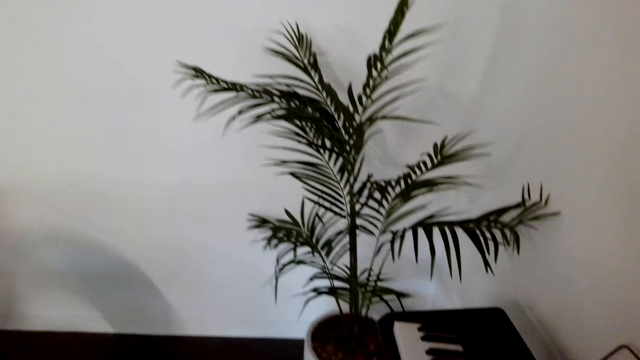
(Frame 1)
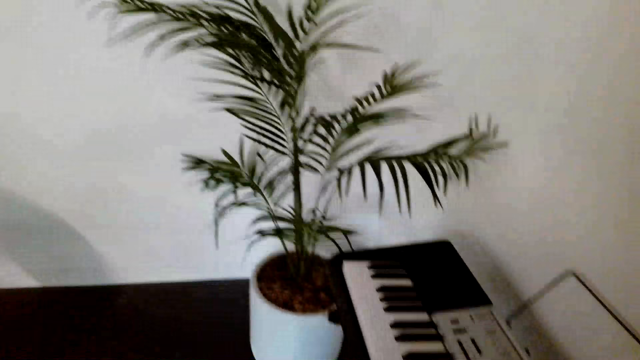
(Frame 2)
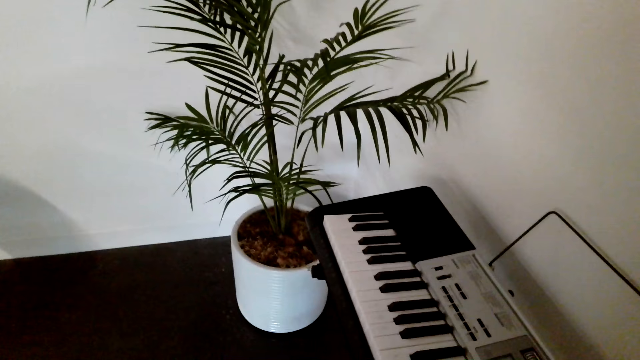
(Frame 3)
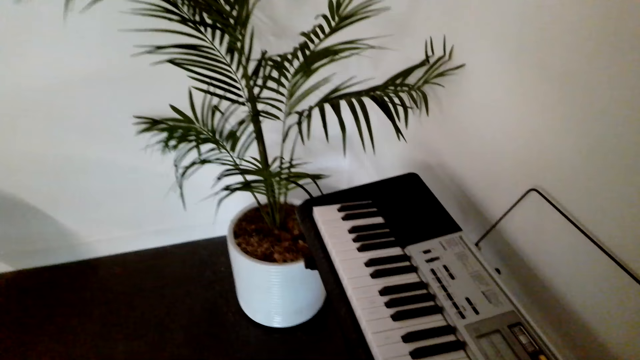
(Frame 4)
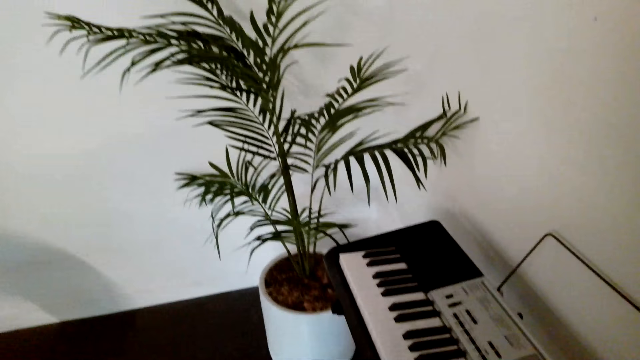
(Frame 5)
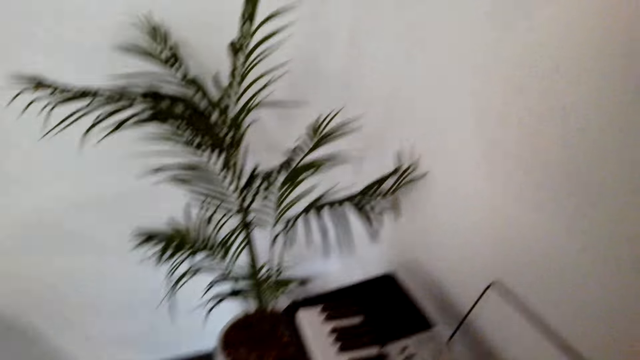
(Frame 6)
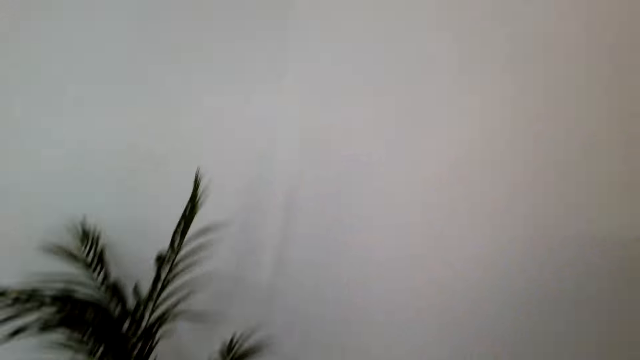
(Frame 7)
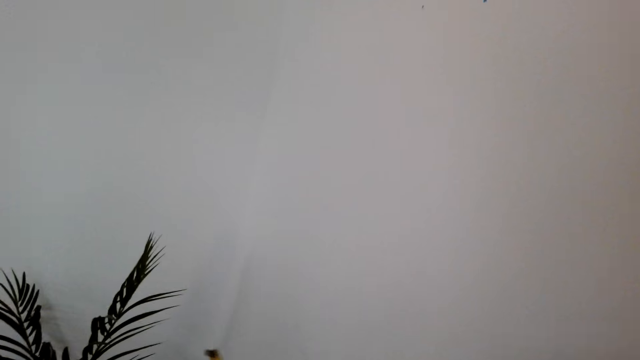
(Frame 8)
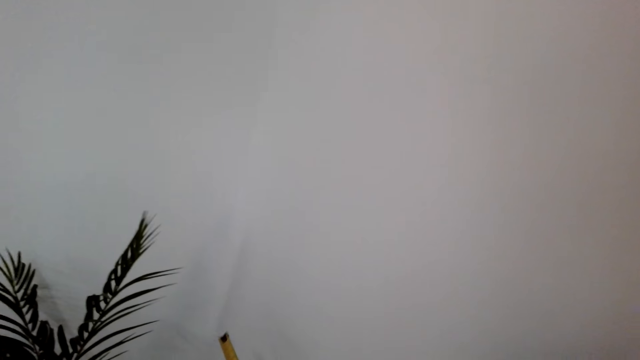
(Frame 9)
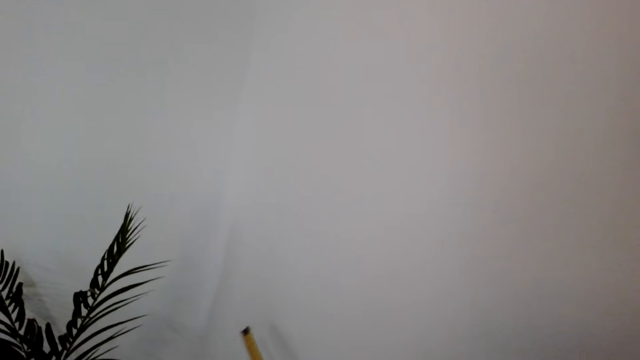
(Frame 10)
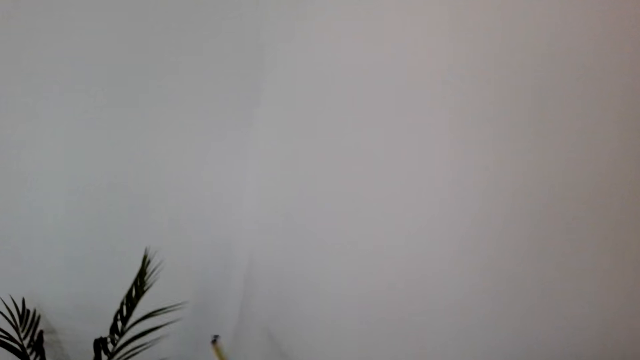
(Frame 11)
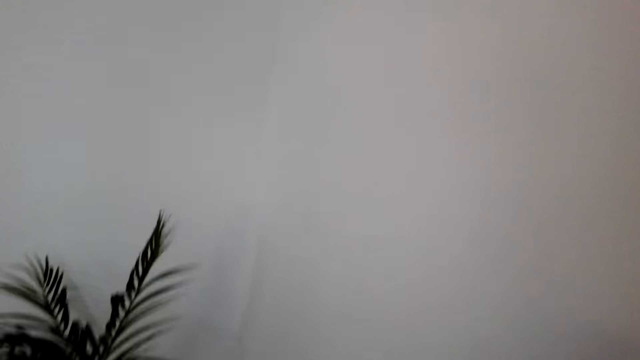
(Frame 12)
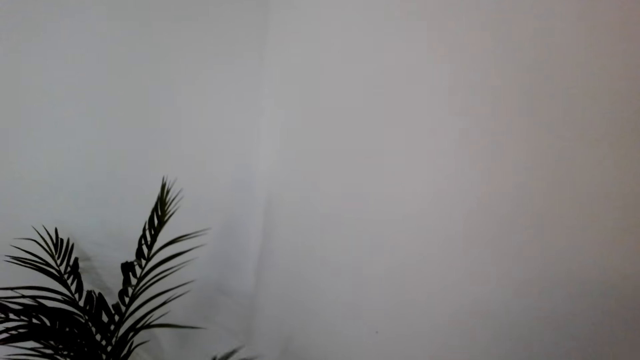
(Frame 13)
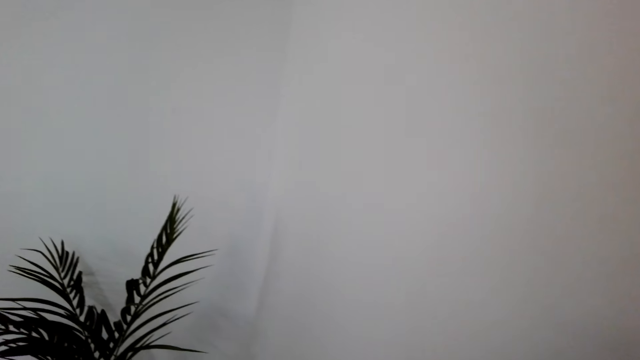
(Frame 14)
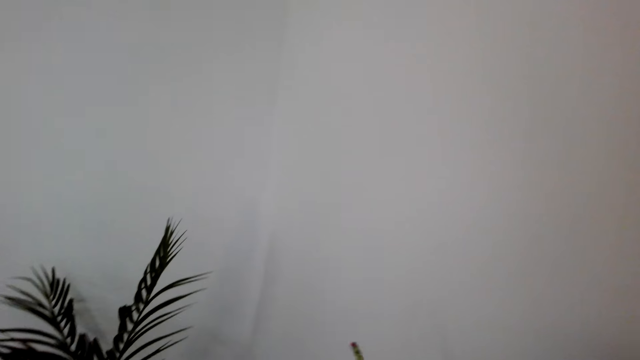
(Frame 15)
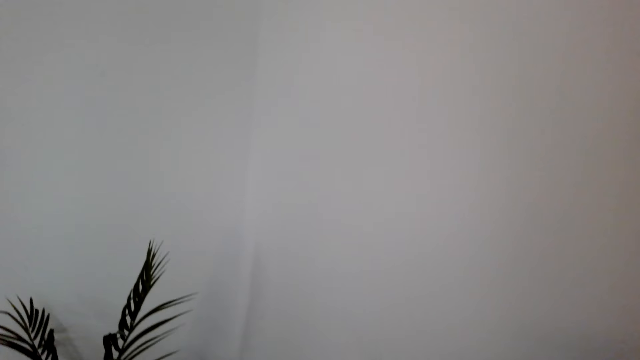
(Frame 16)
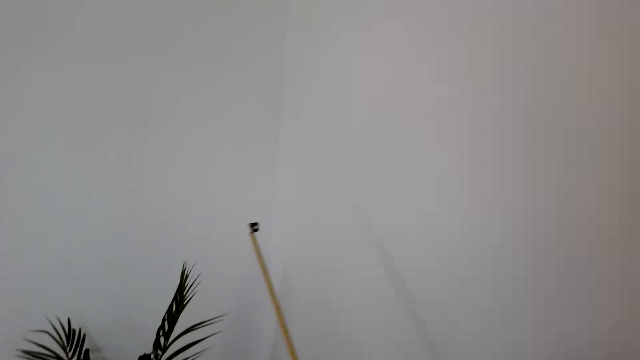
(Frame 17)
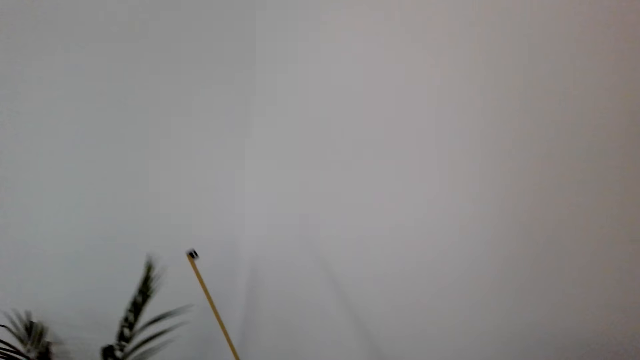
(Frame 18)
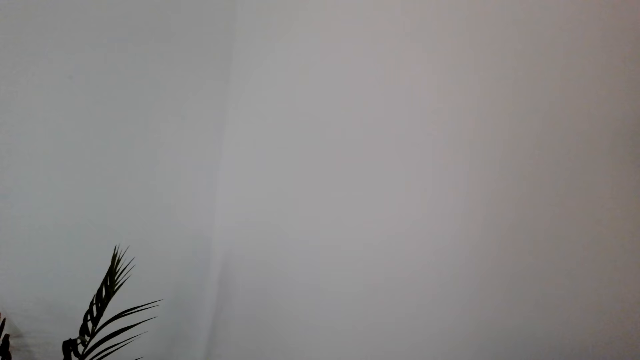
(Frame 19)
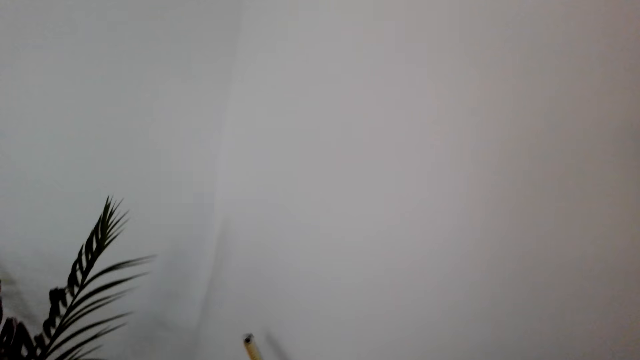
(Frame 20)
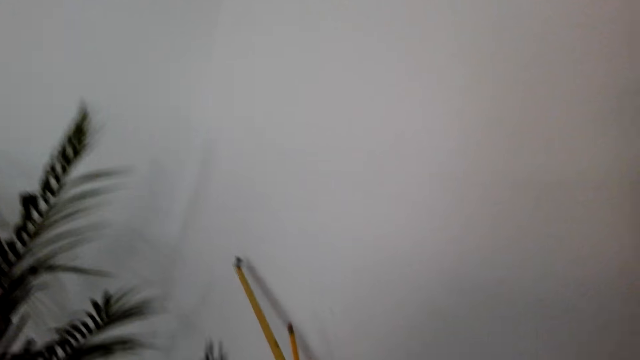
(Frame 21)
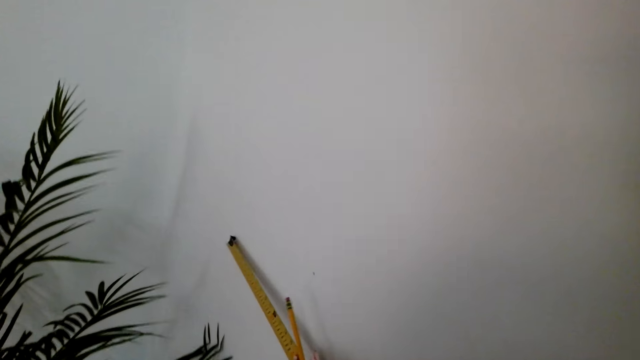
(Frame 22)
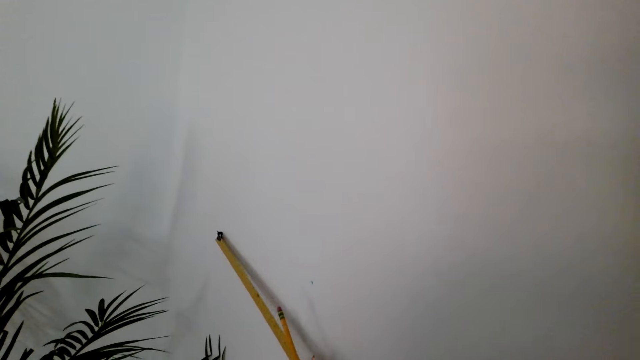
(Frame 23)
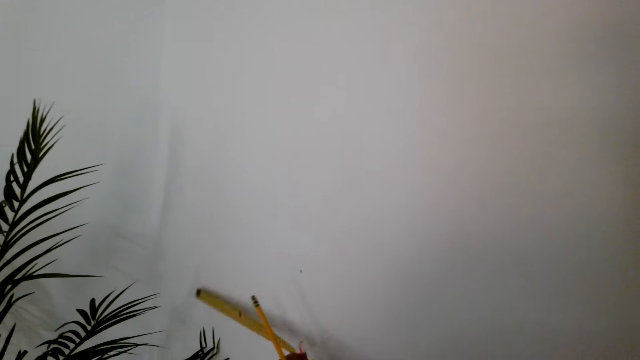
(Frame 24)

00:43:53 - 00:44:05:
The camera wearer measures the wall with a tape measure.

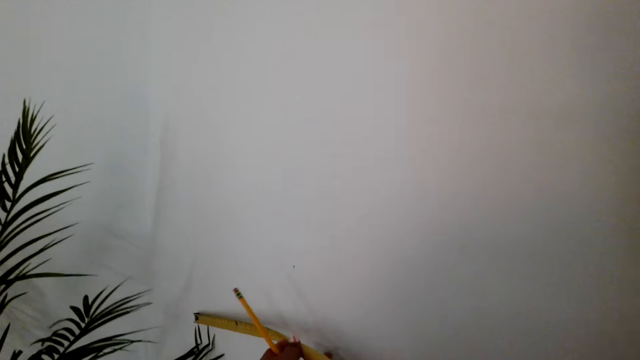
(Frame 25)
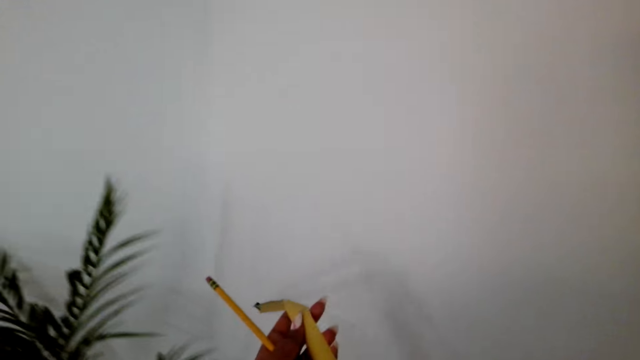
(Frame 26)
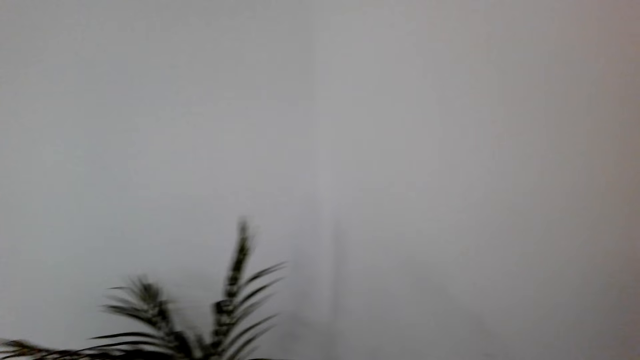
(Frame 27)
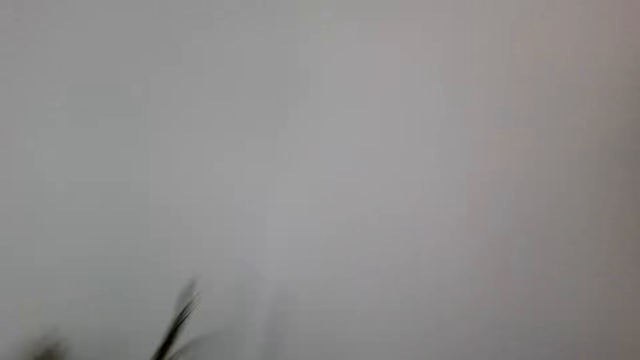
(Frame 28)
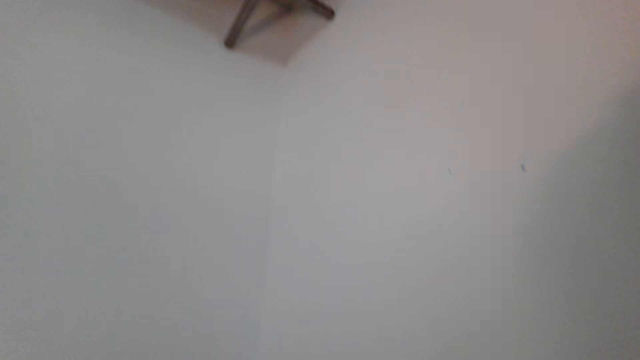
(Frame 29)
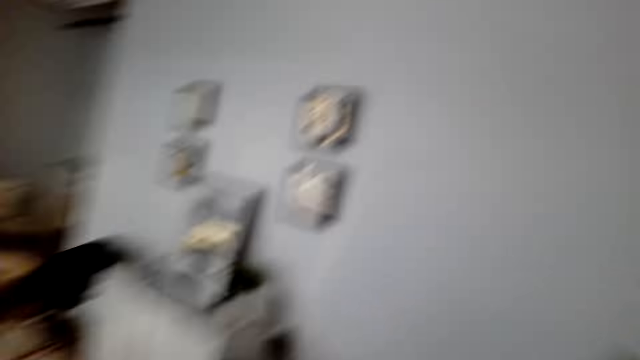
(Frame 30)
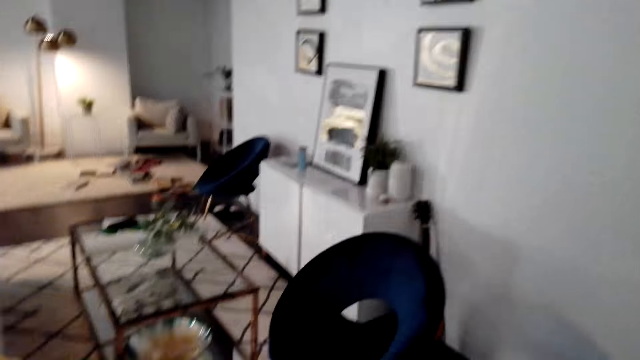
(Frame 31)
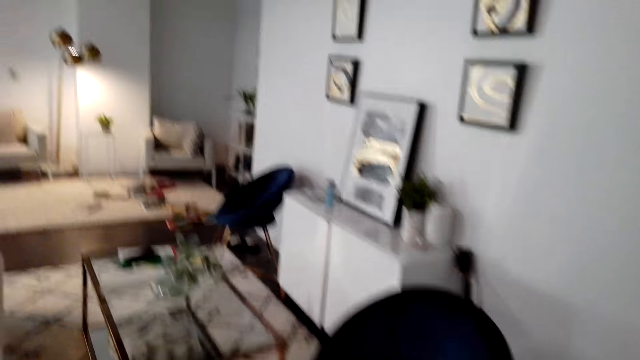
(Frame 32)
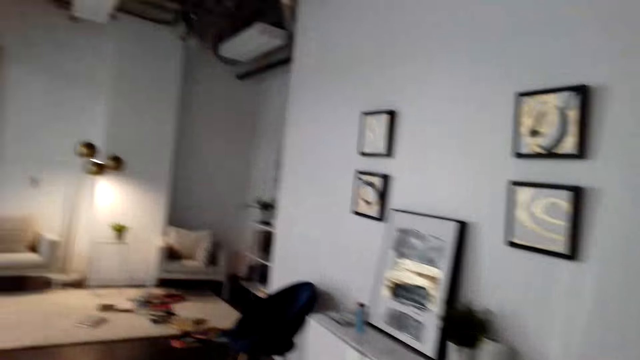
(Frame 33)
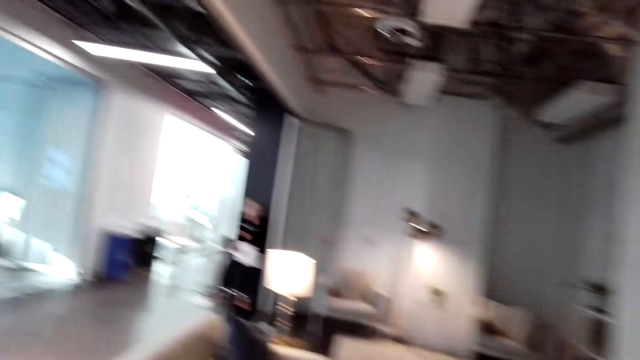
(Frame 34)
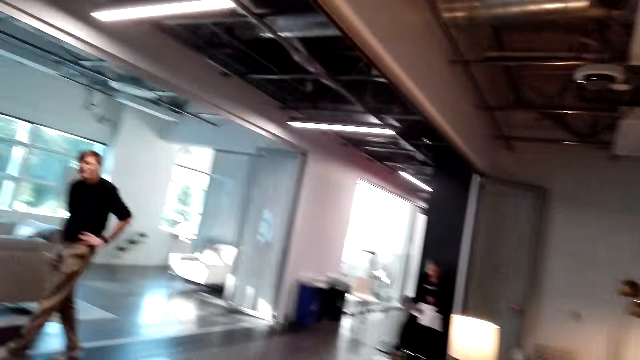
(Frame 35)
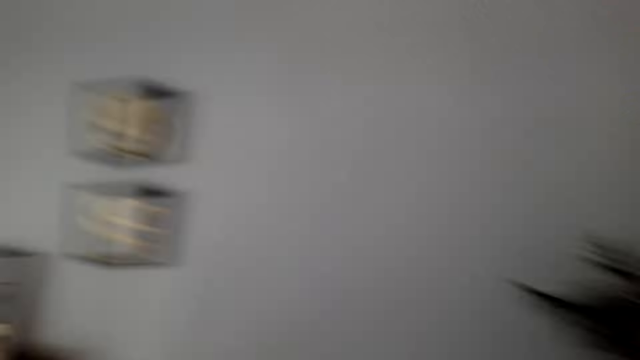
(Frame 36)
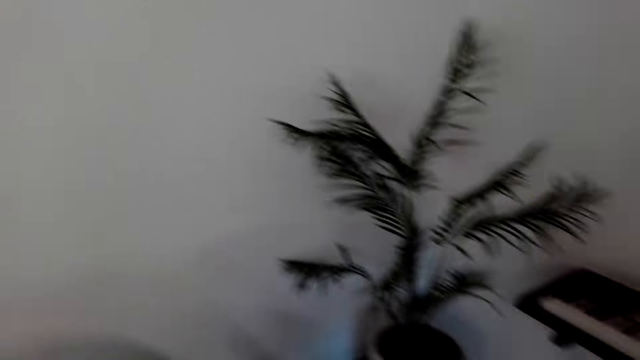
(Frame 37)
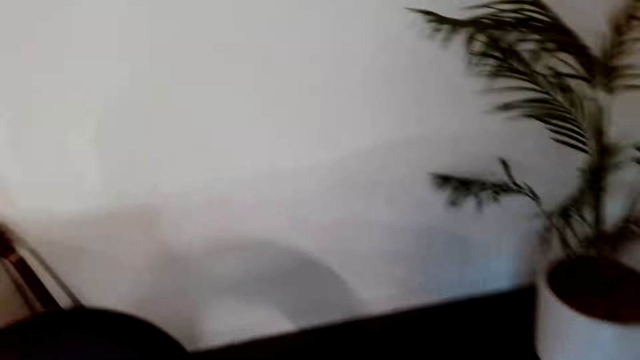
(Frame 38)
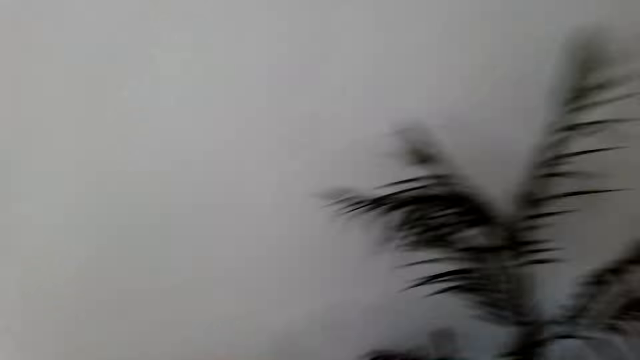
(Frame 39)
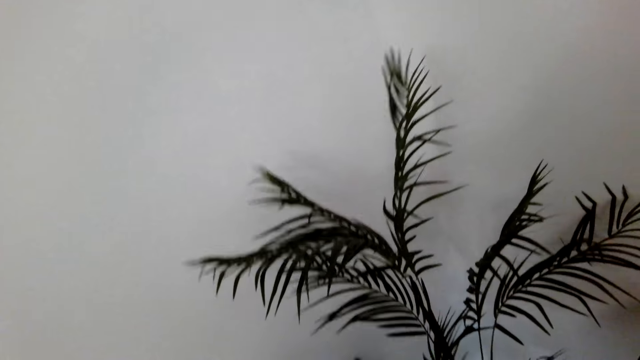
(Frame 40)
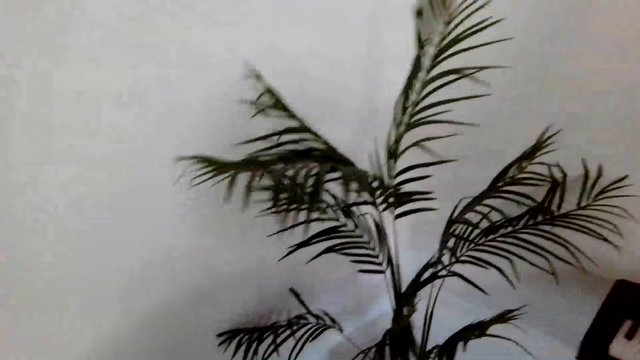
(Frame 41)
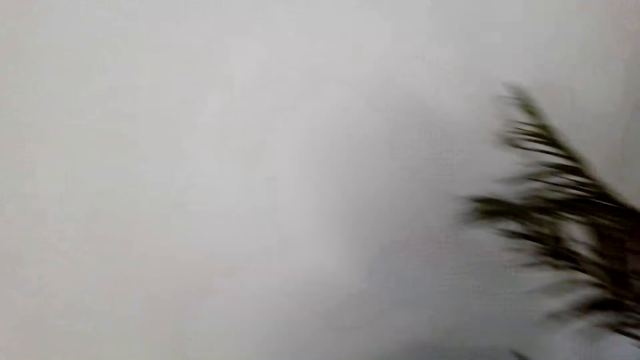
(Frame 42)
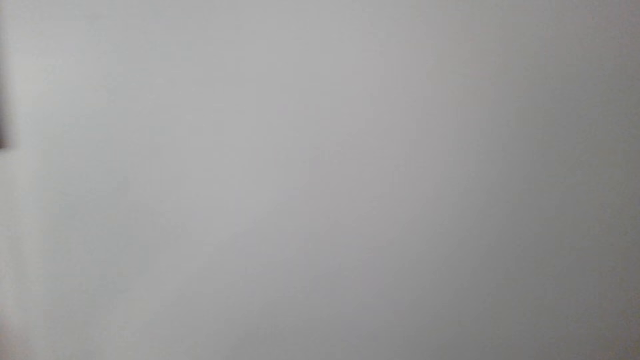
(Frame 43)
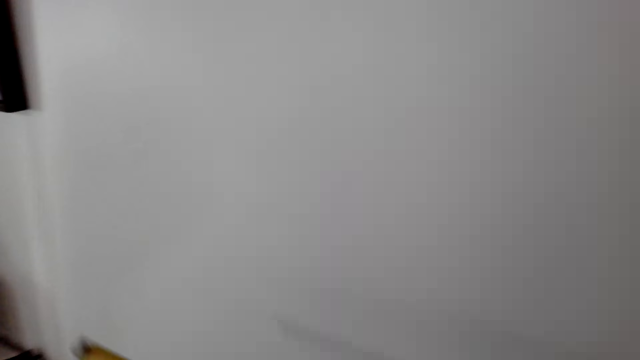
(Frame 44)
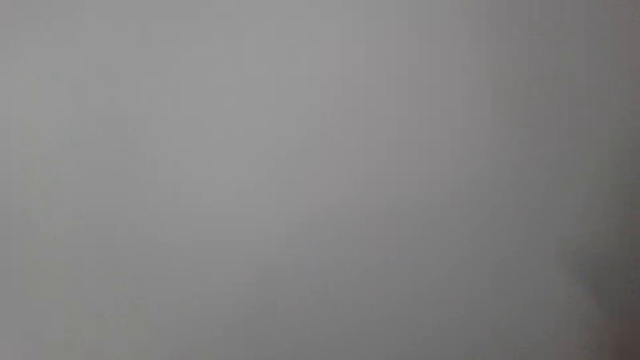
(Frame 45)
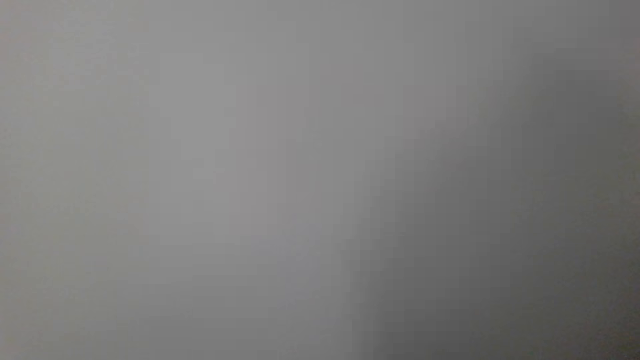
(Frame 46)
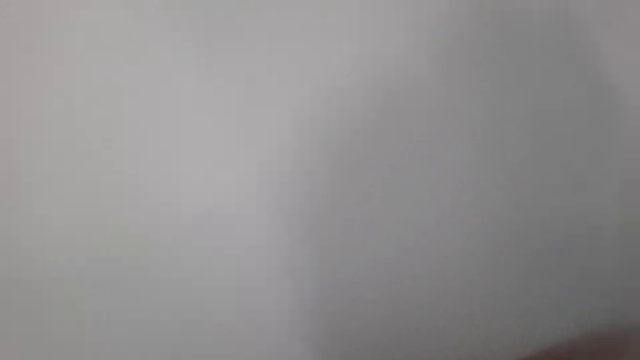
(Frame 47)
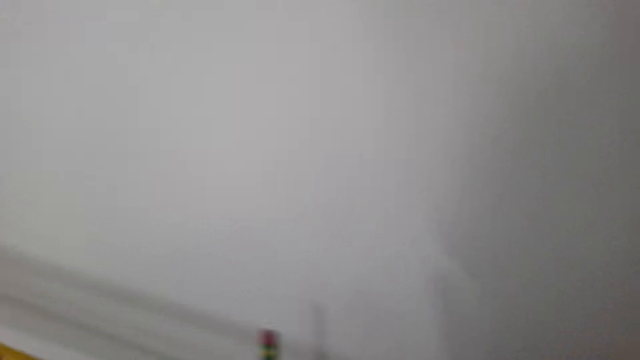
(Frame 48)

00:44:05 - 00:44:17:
The camera wearer looks around. They hold the tape measure.
